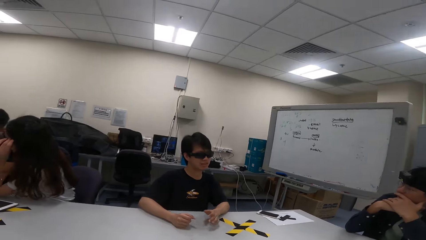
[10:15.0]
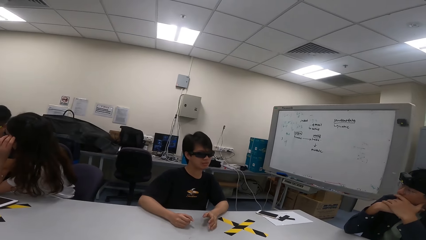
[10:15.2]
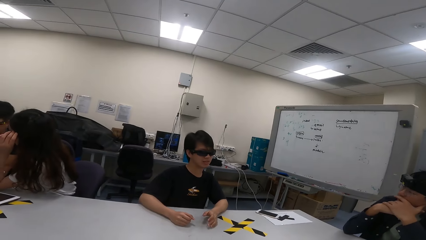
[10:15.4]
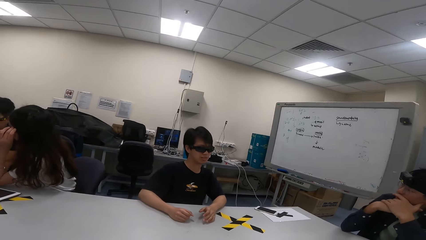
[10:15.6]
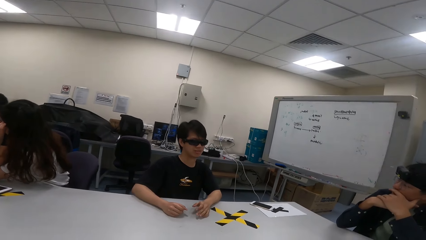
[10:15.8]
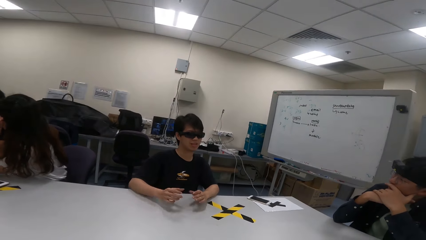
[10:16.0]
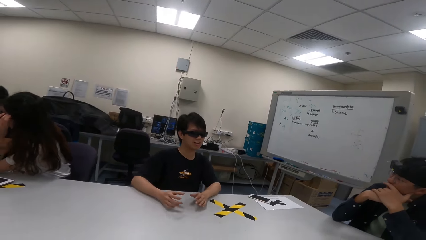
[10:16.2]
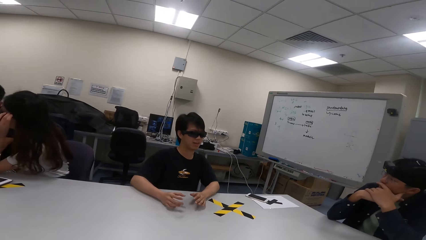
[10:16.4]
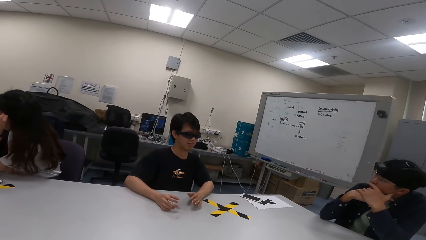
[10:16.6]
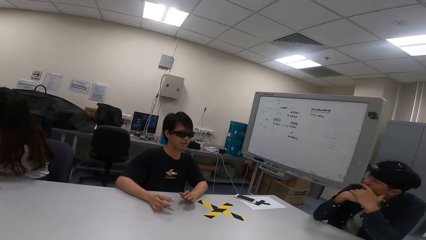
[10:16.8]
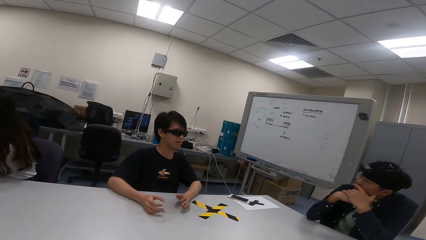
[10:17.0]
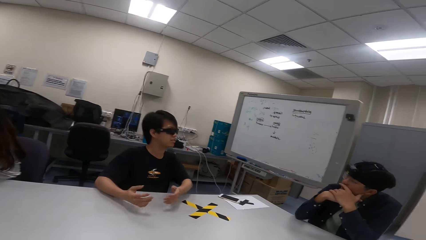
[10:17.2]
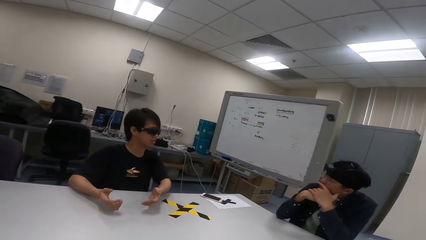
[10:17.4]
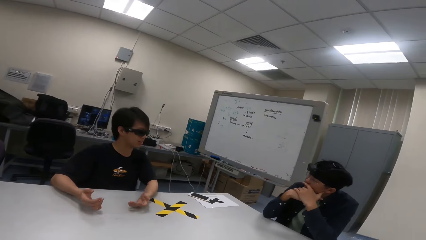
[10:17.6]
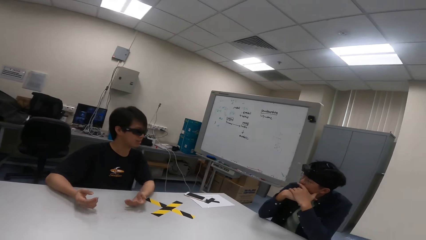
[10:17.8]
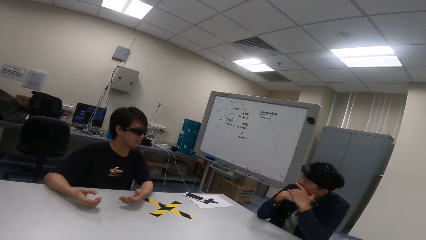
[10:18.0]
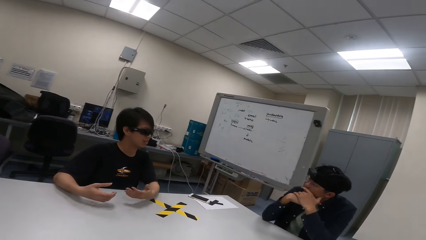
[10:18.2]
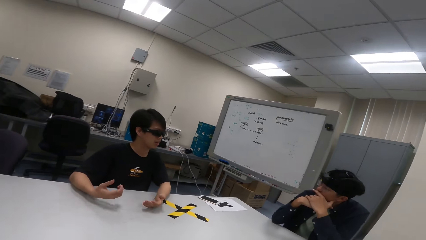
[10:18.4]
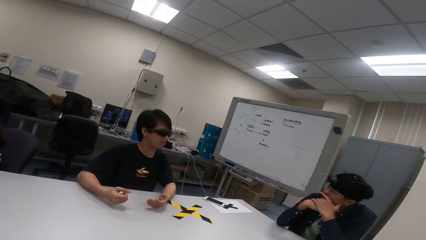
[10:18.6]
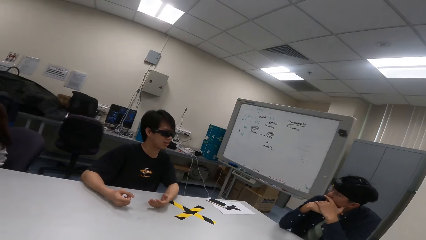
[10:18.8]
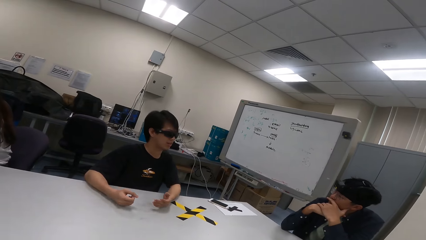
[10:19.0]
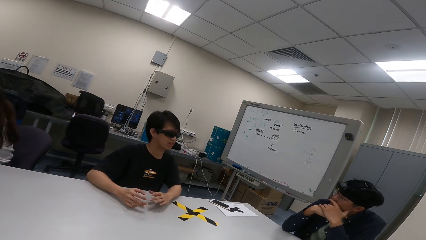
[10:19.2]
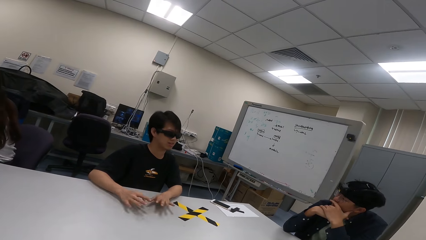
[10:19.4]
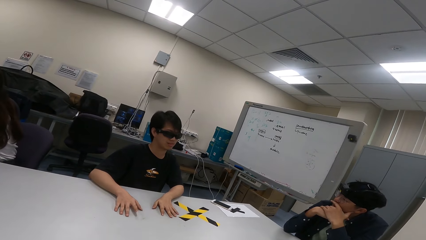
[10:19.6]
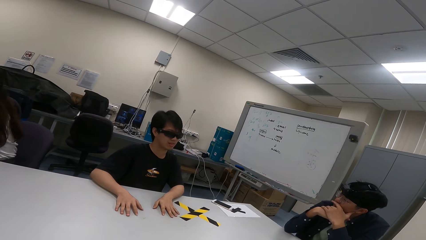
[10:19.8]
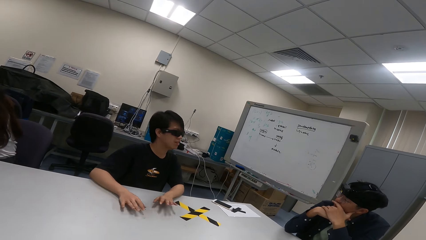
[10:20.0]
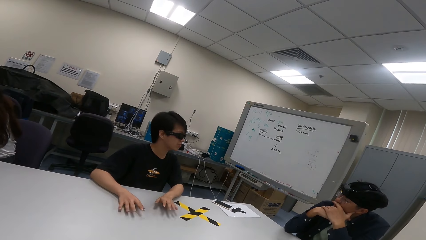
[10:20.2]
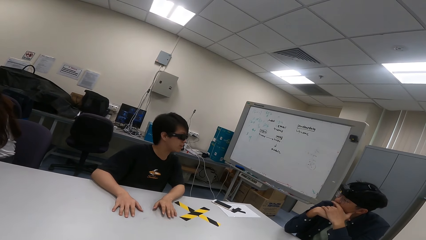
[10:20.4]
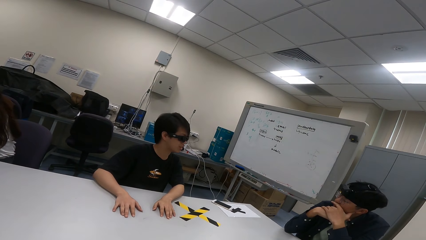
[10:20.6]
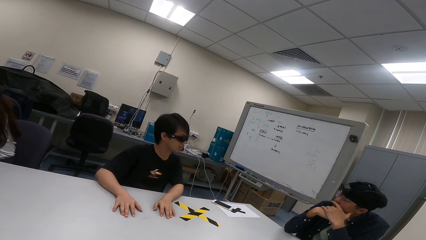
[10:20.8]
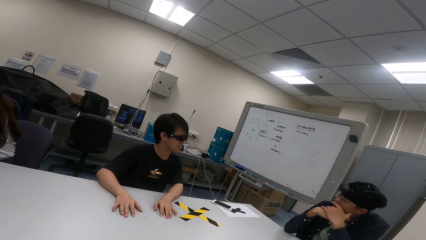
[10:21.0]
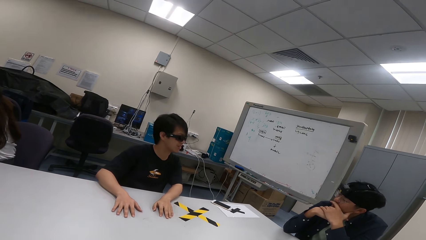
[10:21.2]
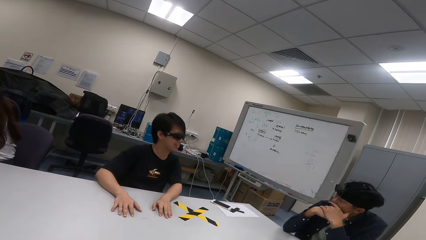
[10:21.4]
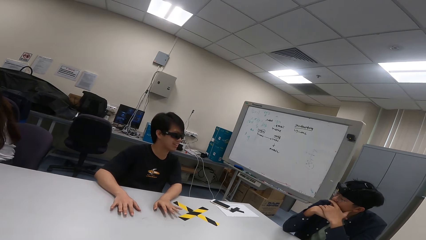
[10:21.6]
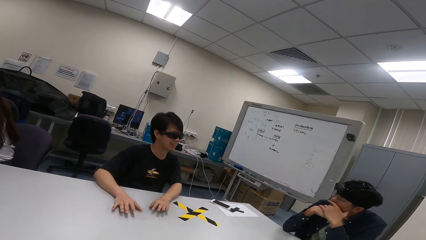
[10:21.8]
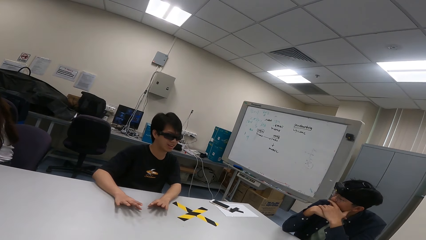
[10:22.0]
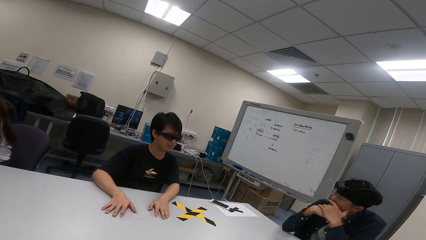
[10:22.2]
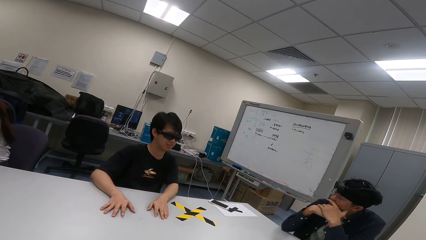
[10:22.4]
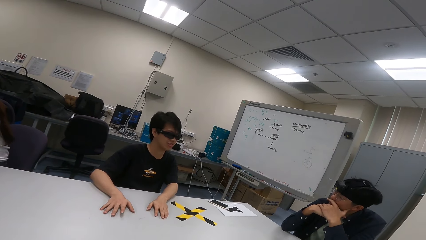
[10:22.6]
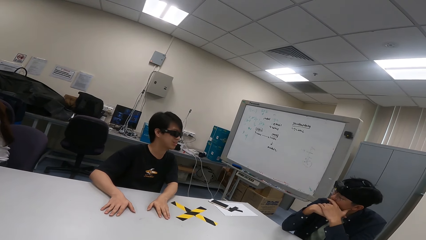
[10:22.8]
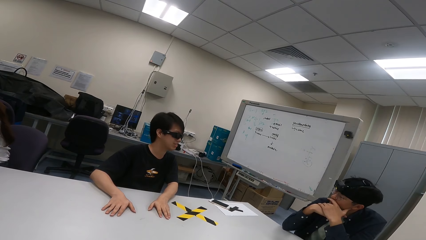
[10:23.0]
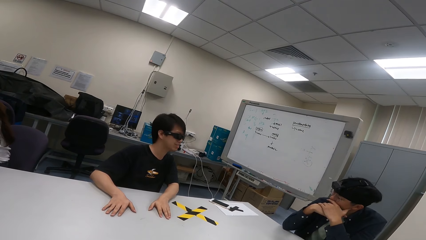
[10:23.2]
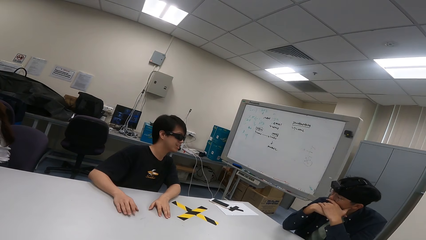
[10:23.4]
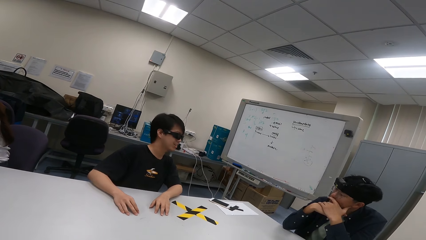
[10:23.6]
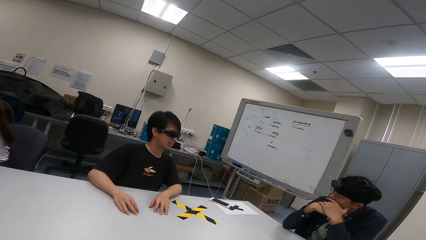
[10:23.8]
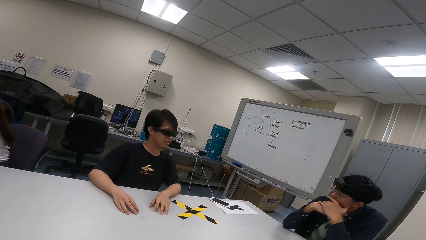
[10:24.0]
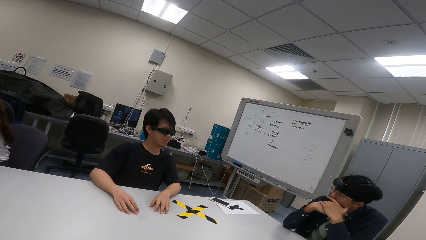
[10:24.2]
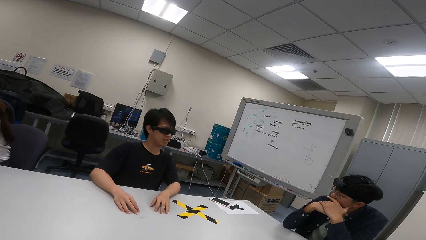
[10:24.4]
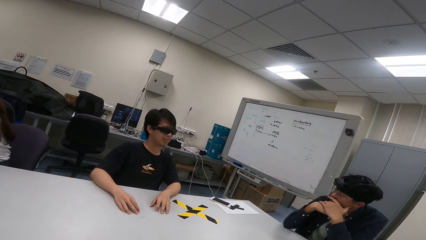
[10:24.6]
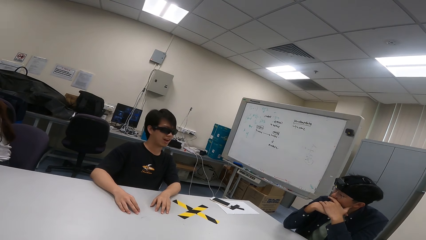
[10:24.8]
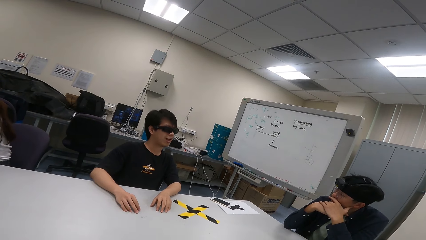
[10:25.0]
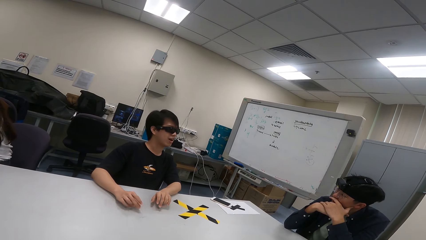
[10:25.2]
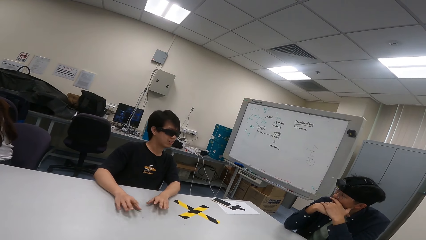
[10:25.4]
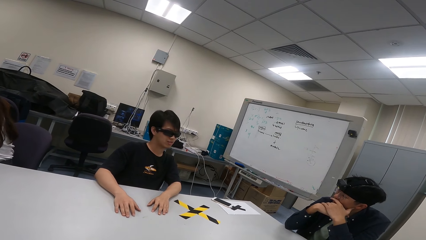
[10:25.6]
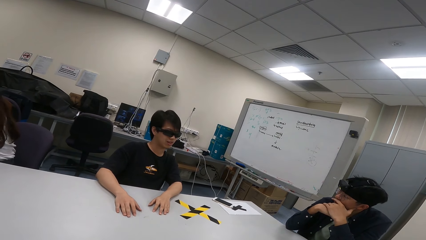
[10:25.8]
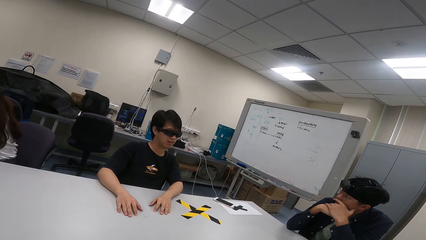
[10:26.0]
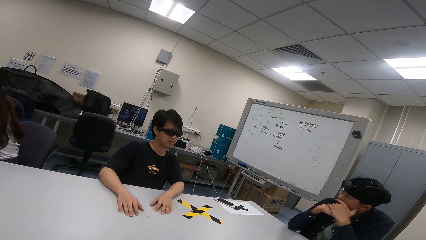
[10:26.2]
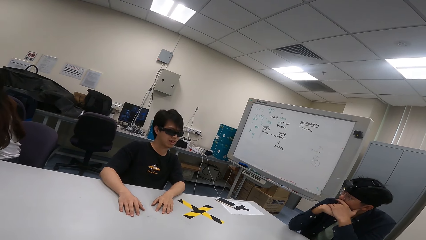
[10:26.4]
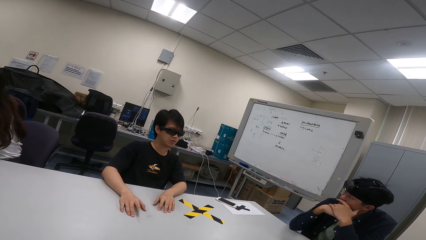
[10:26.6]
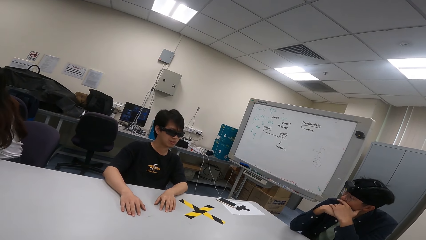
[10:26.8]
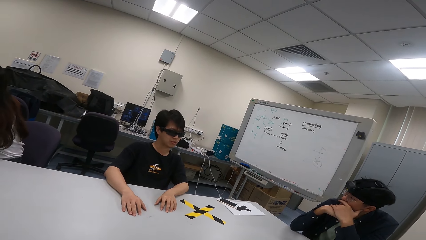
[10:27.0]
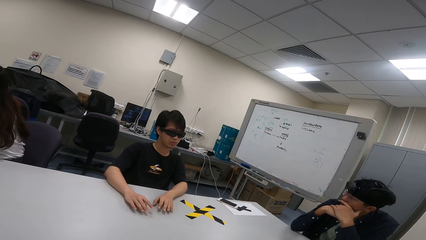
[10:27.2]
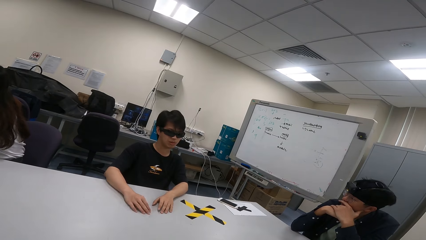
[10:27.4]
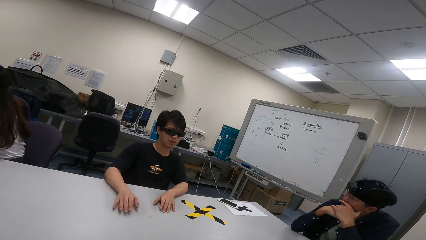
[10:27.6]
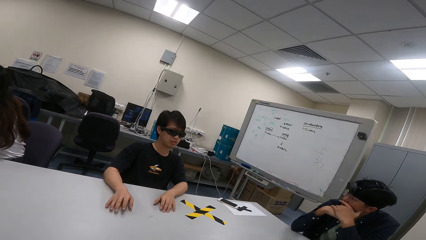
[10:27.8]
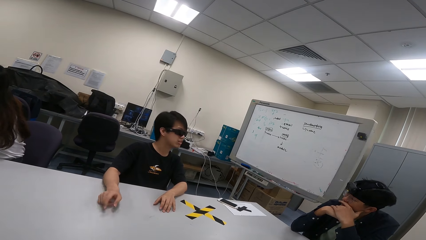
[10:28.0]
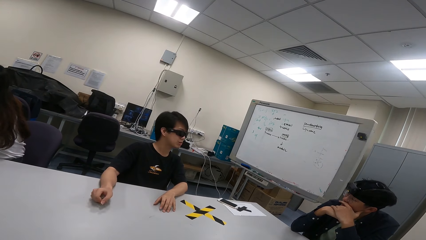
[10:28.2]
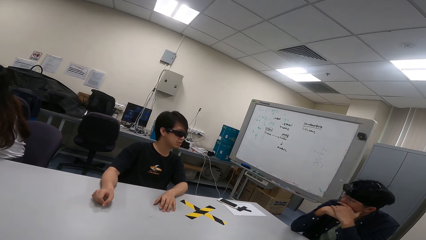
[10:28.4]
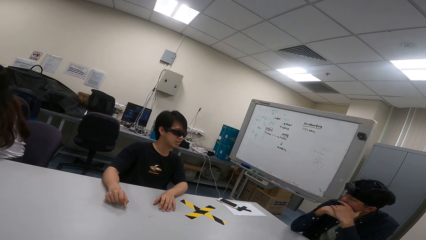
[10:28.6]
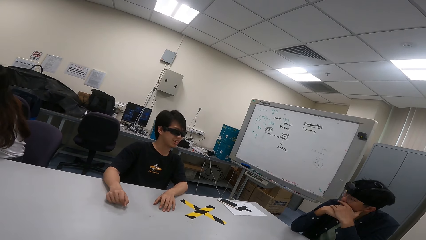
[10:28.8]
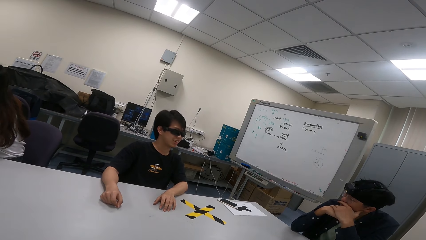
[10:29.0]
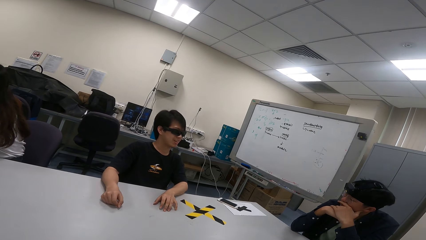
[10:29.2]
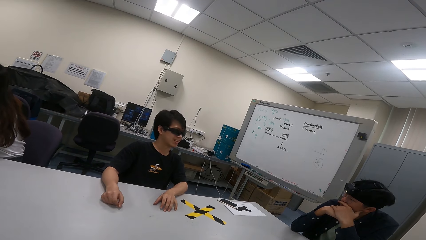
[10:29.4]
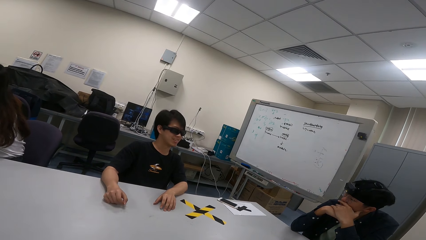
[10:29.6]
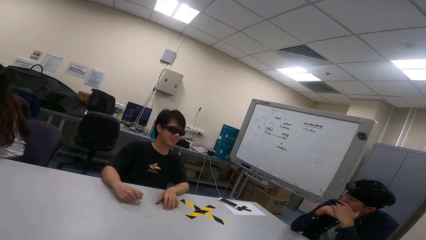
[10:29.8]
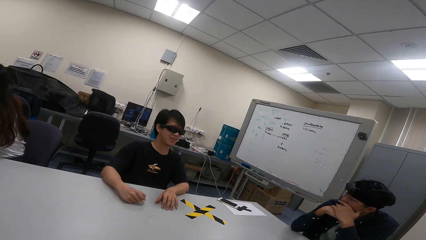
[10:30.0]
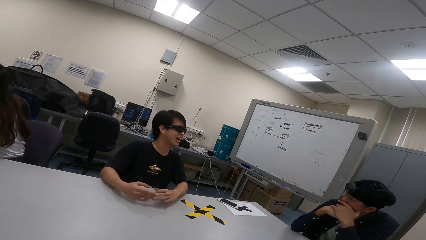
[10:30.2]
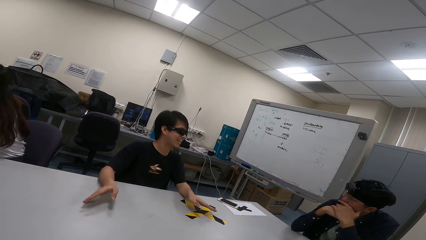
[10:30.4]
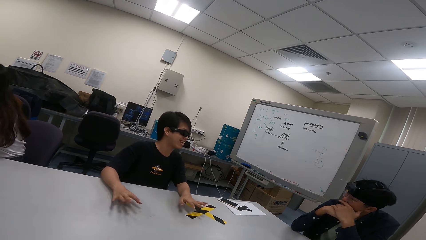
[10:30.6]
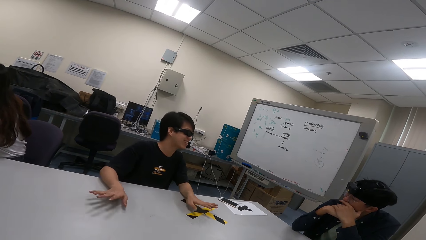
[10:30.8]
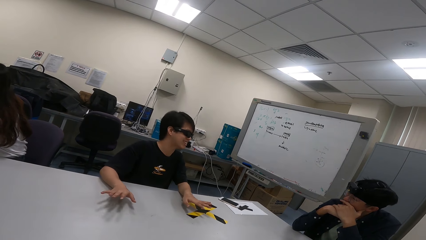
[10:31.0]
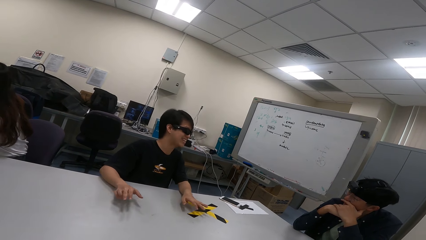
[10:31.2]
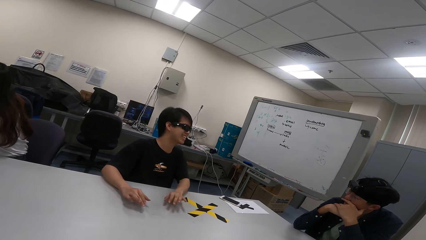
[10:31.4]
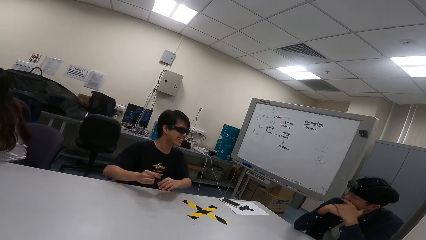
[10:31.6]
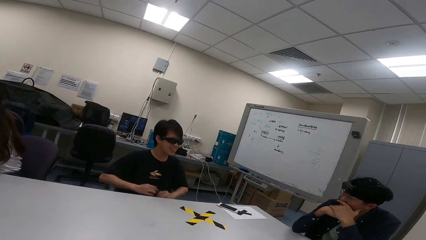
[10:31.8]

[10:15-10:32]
A person nods. Another person shows hand gestures.
